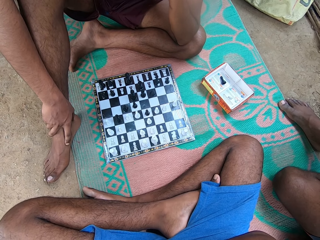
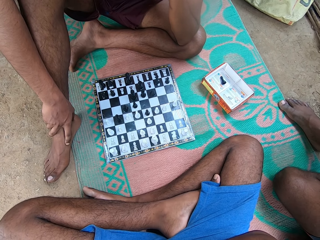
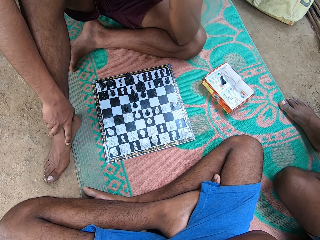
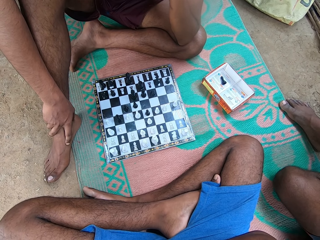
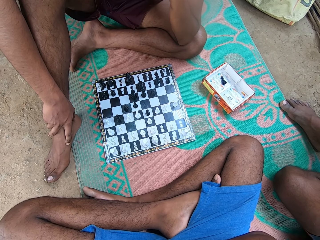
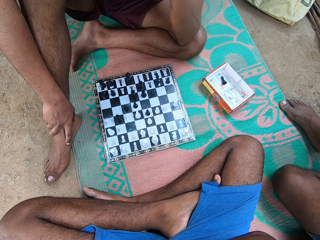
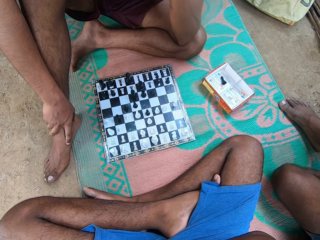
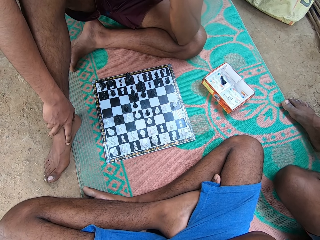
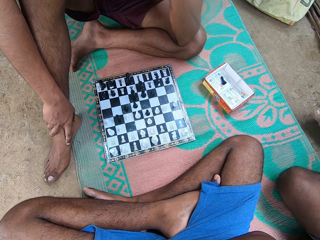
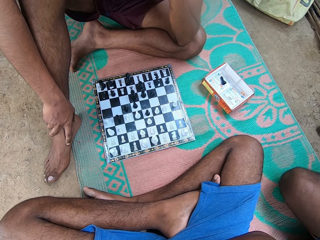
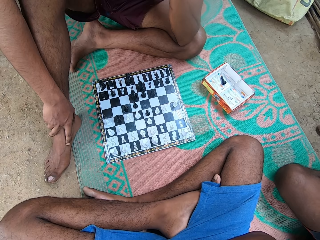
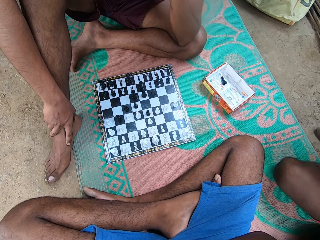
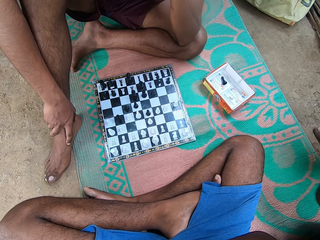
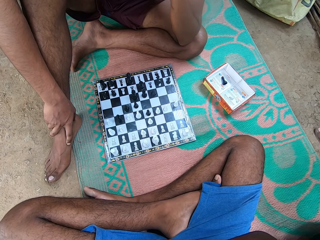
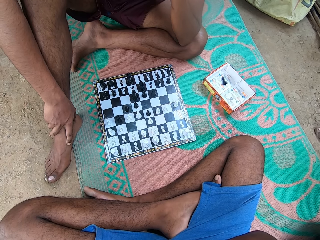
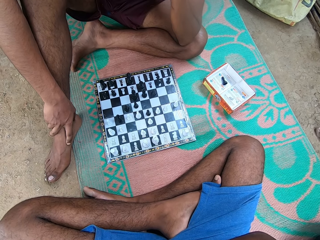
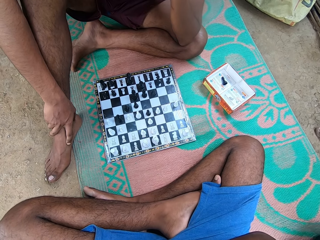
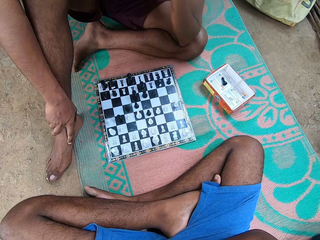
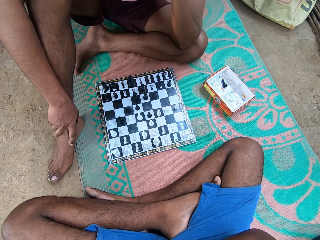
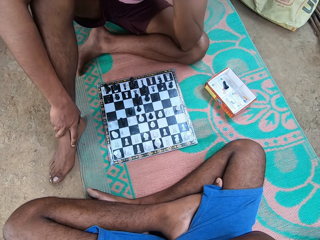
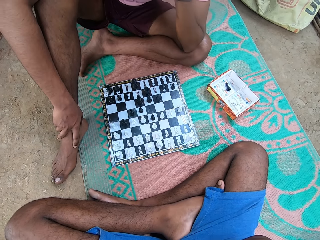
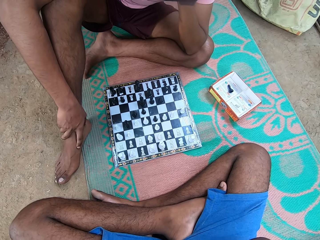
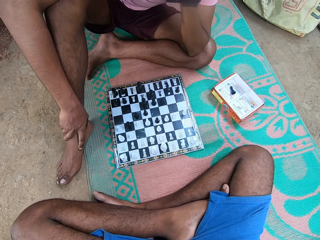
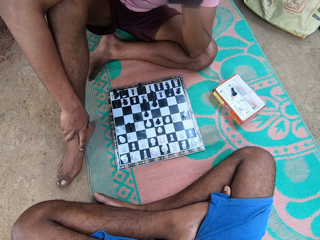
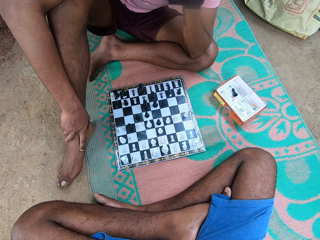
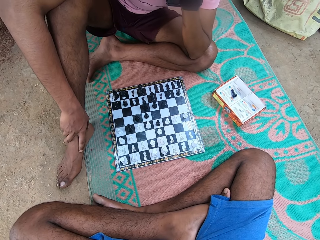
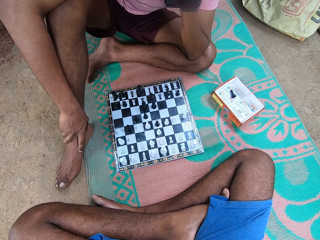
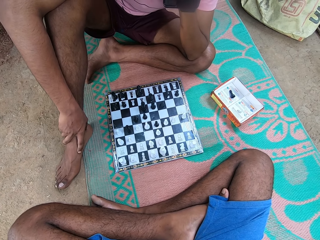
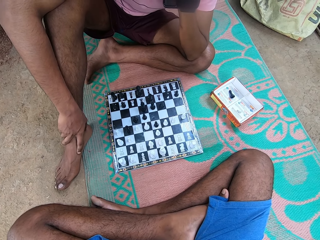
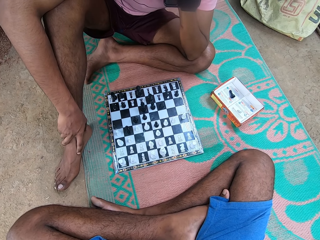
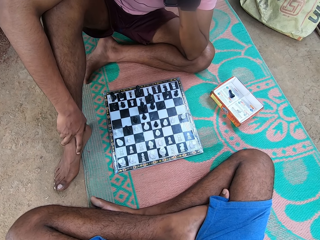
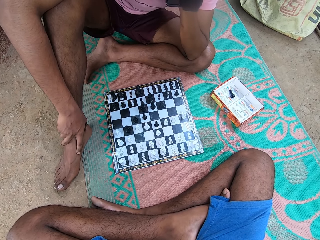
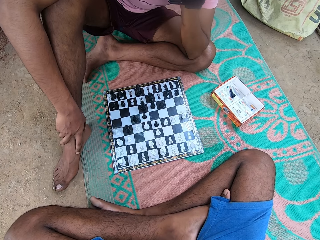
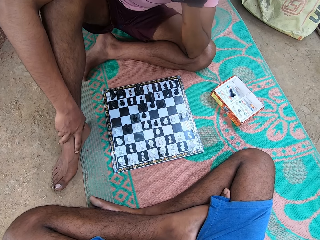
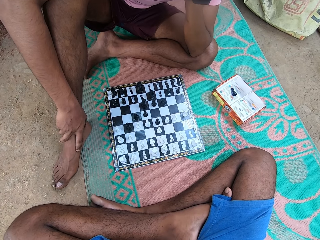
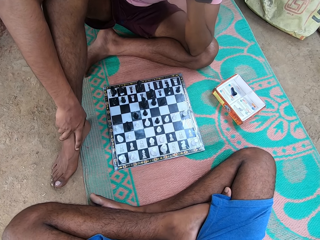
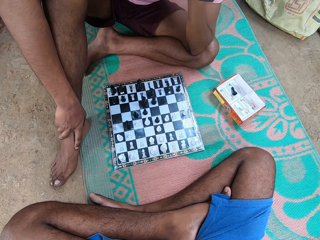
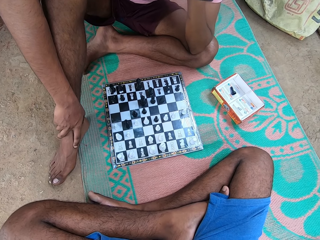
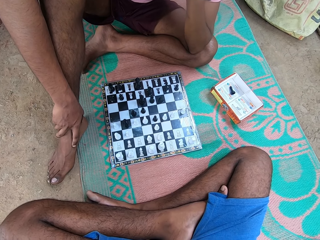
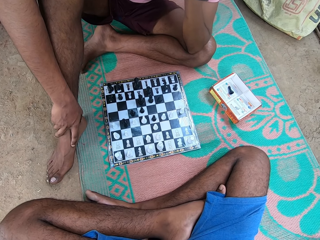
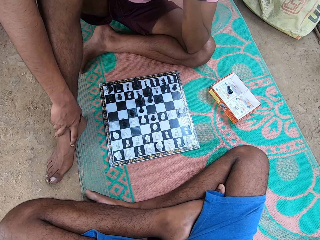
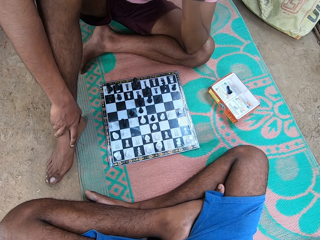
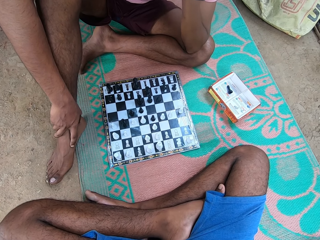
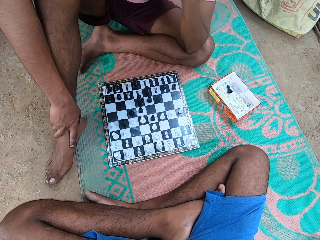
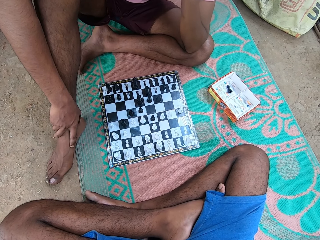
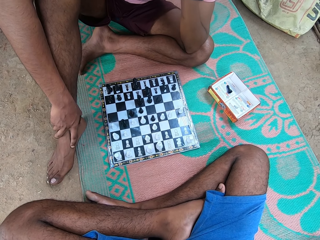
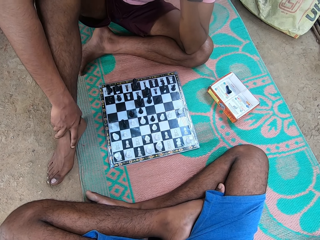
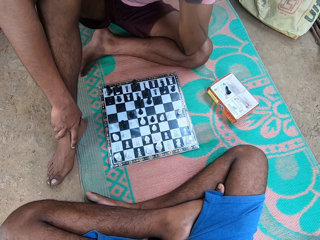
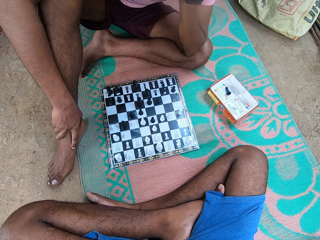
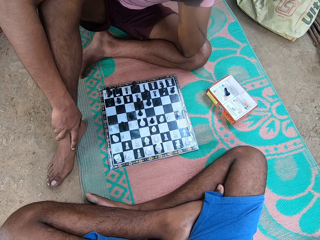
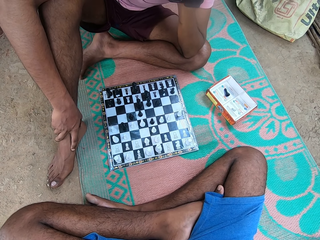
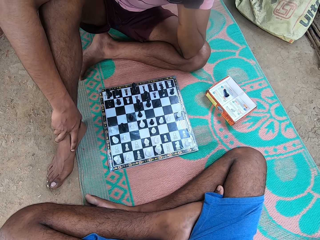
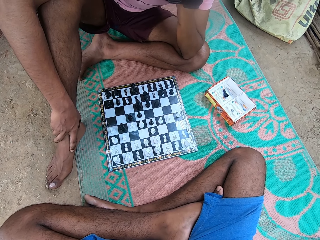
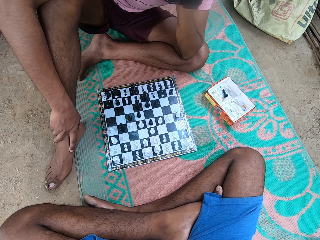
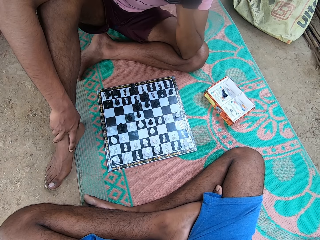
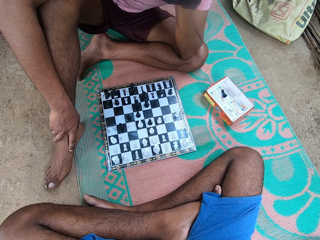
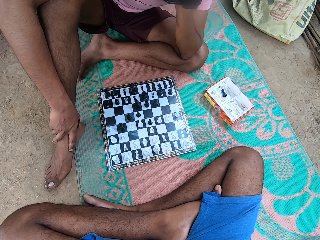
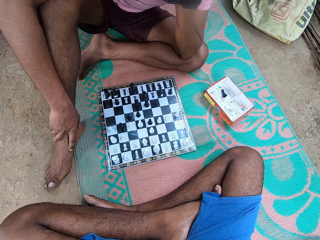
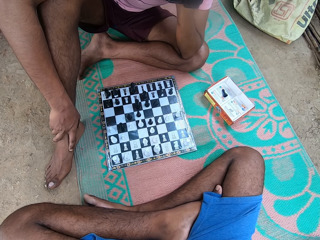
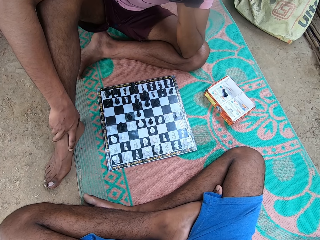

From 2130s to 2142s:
A man talks. The man stands up.

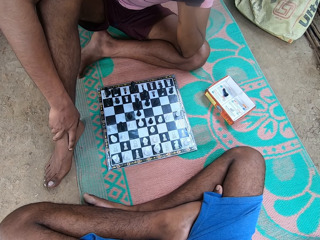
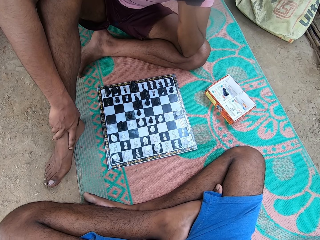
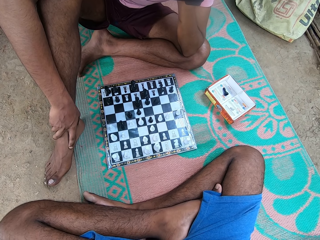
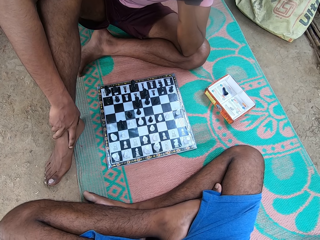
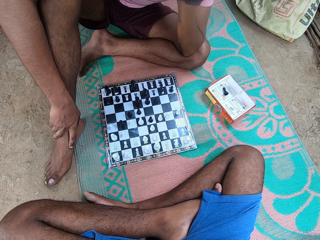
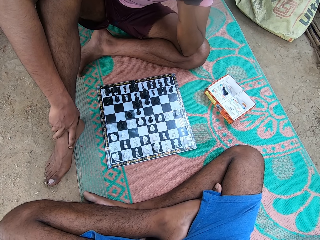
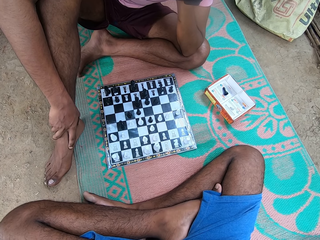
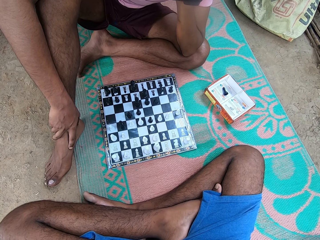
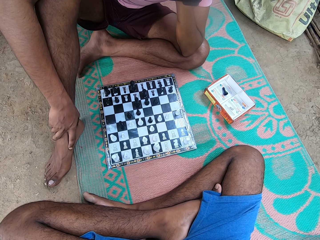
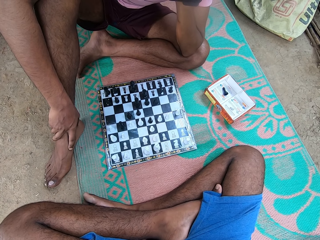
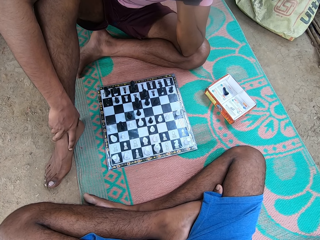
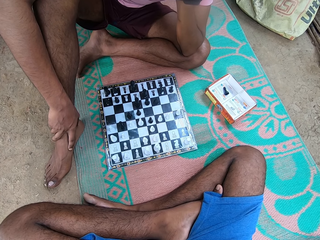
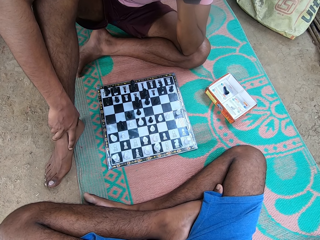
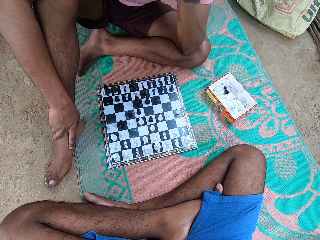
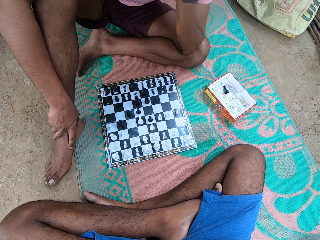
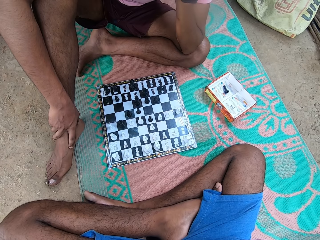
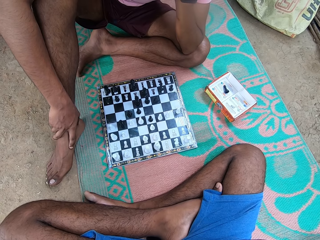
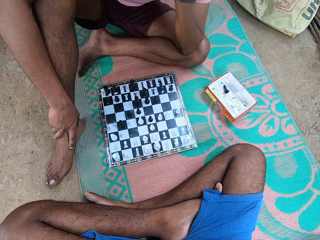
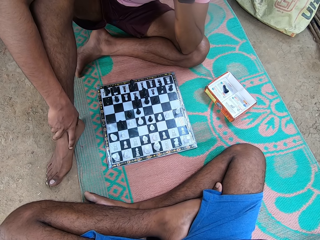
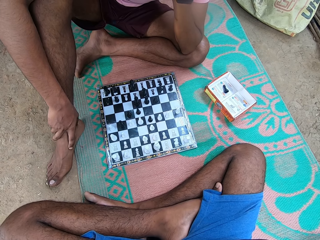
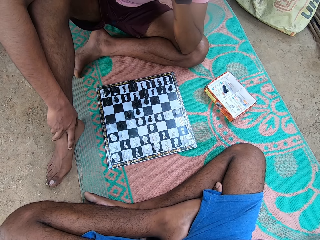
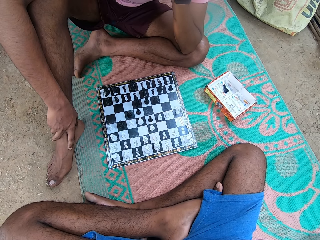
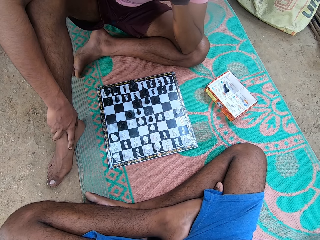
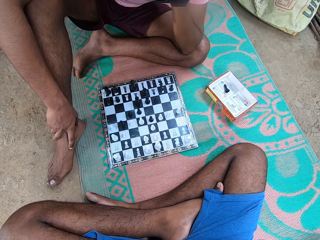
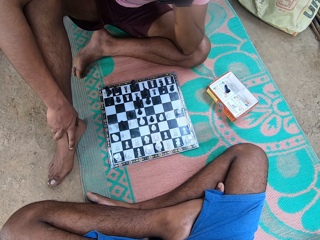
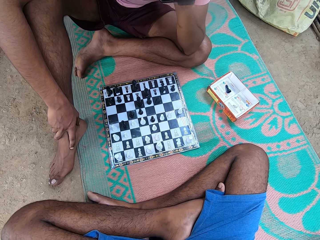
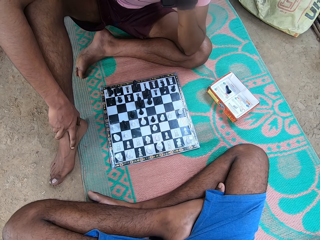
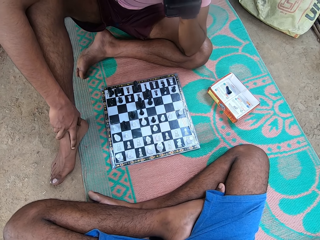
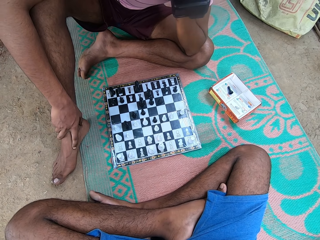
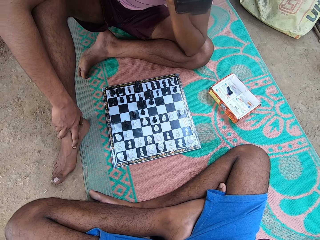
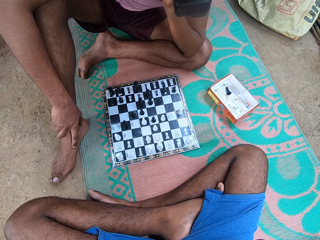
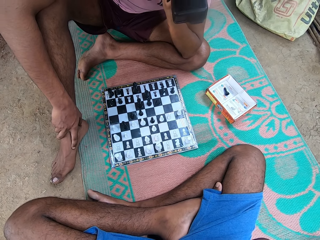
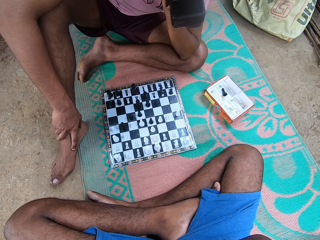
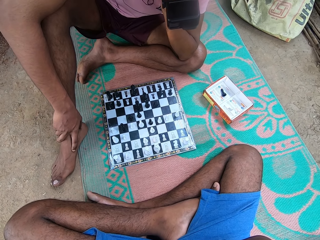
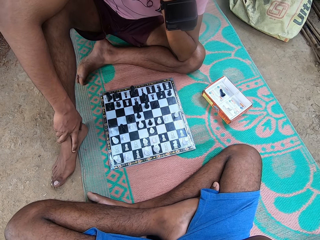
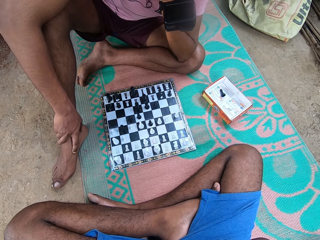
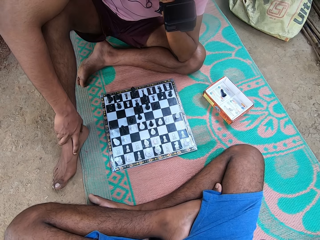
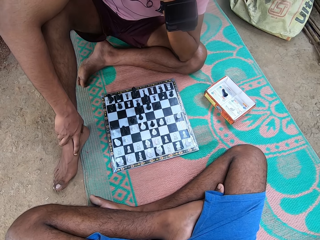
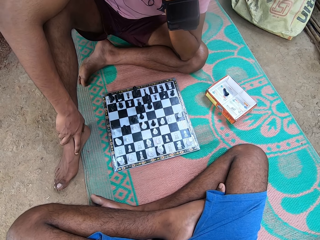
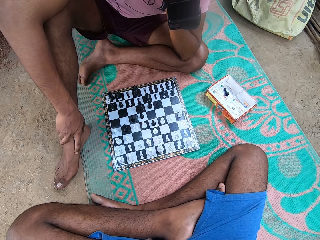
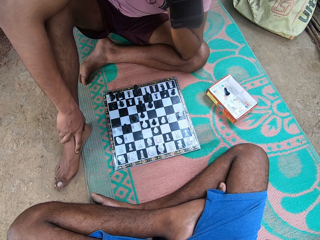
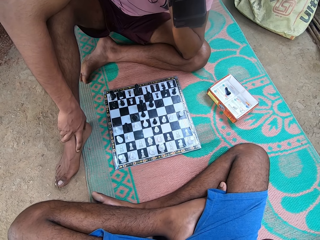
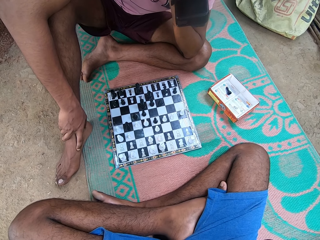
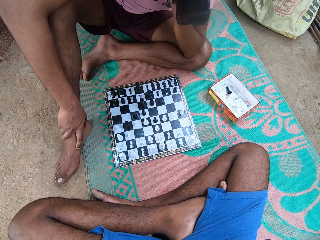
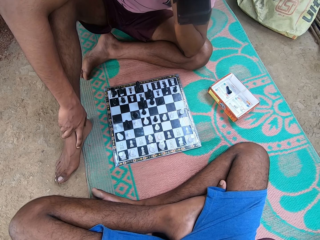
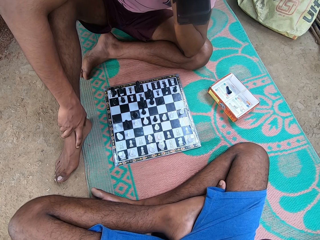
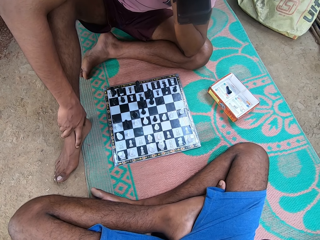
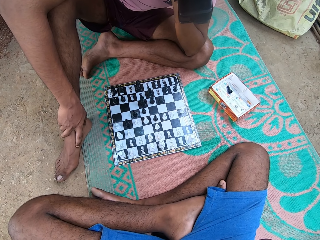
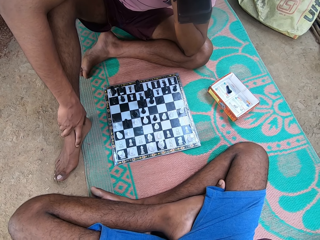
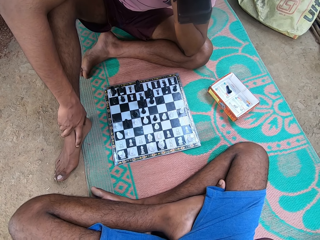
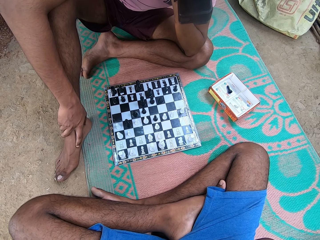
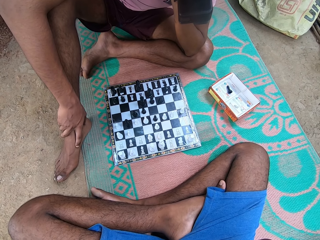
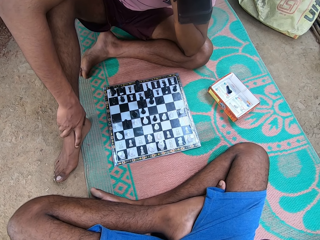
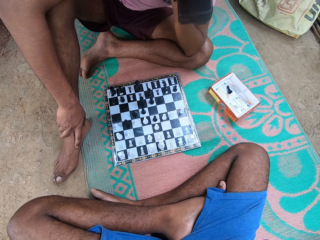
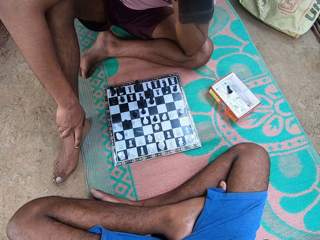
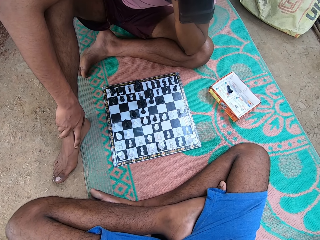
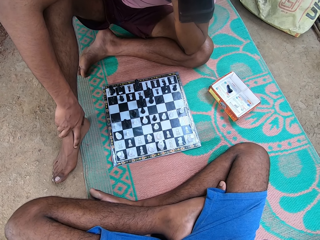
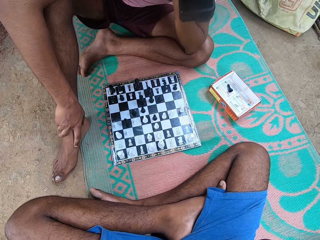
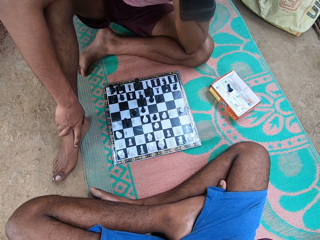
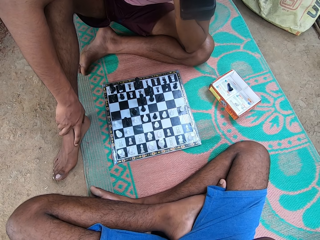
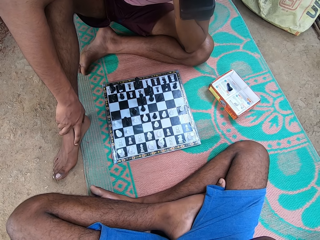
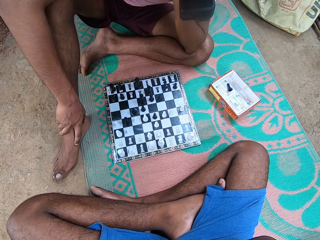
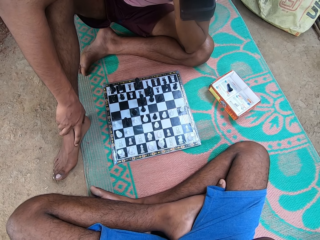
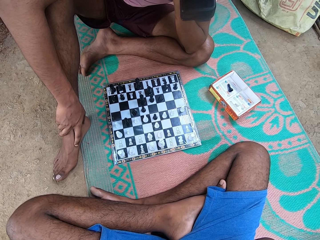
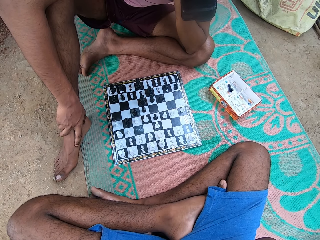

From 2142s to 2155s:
The camera wearer looks at the chessboard. A man looks at the chessboard. The camera wearer shakes his leg.
